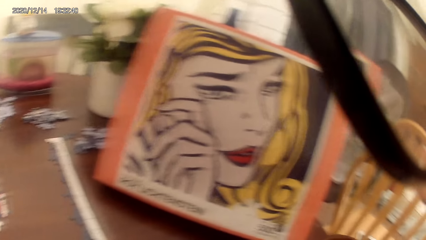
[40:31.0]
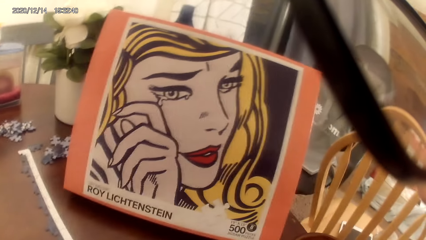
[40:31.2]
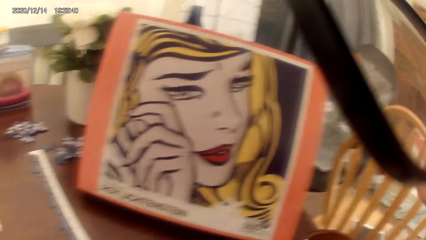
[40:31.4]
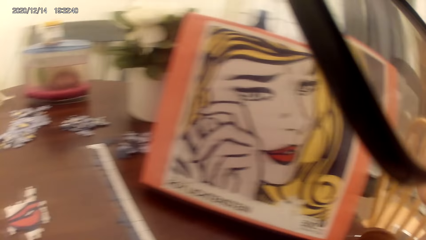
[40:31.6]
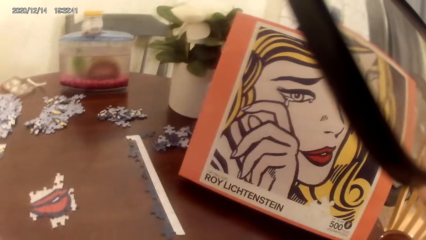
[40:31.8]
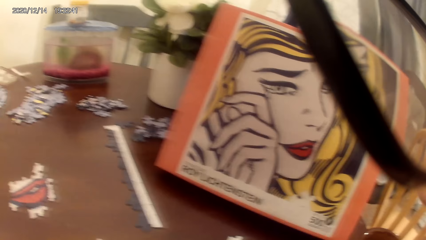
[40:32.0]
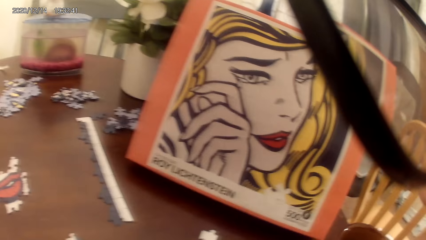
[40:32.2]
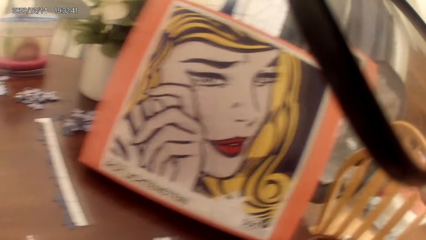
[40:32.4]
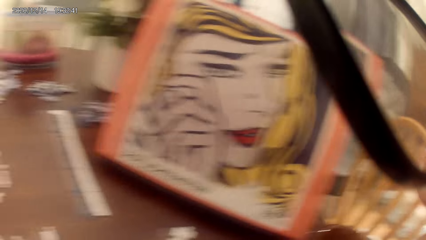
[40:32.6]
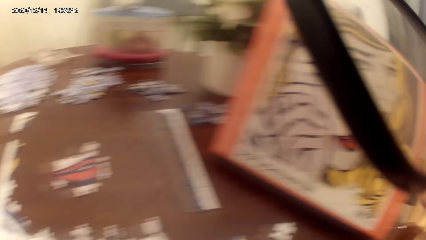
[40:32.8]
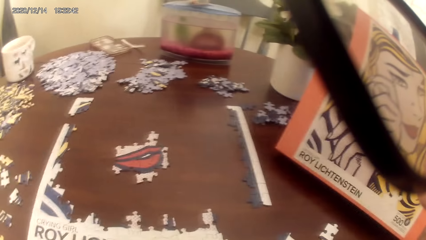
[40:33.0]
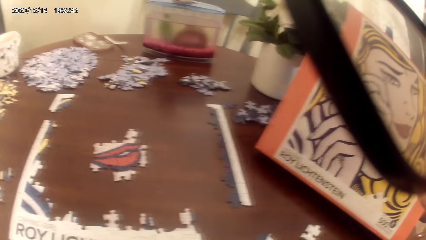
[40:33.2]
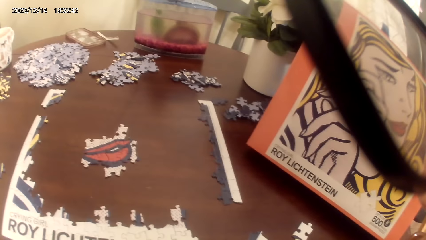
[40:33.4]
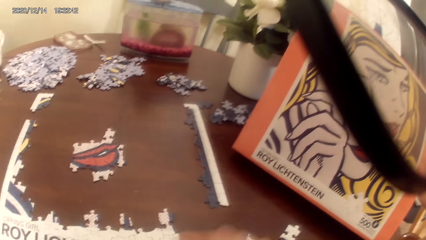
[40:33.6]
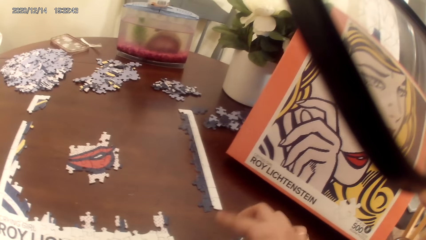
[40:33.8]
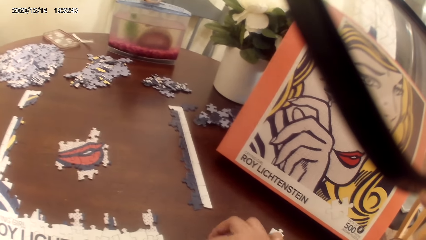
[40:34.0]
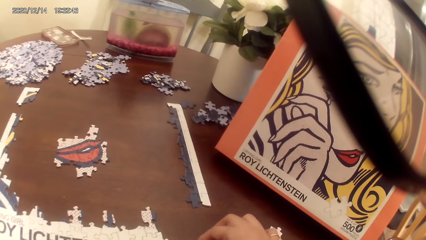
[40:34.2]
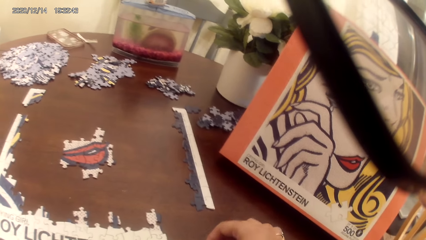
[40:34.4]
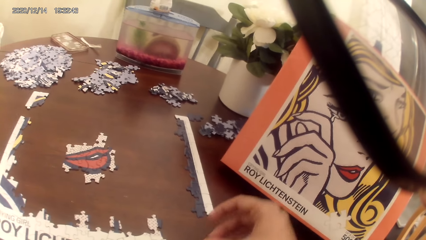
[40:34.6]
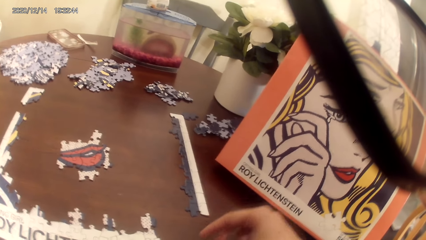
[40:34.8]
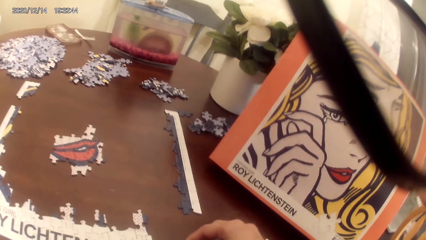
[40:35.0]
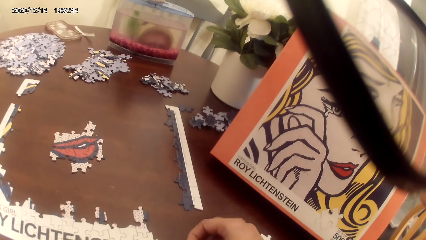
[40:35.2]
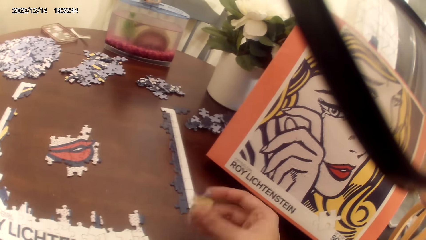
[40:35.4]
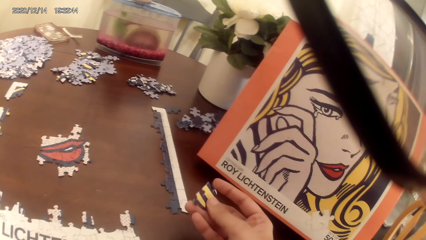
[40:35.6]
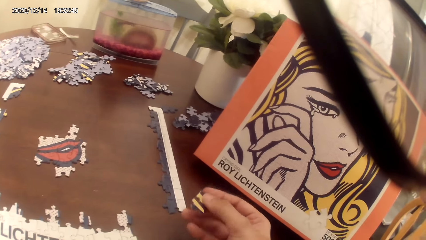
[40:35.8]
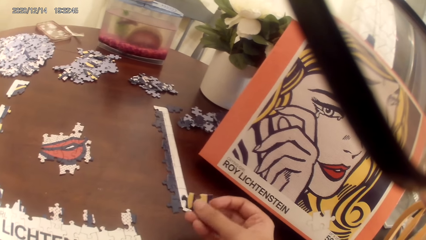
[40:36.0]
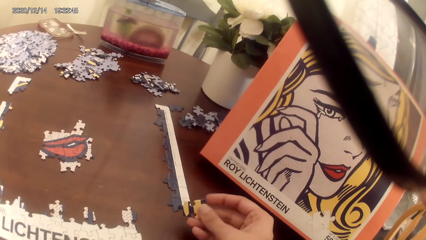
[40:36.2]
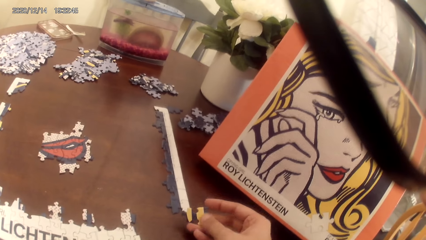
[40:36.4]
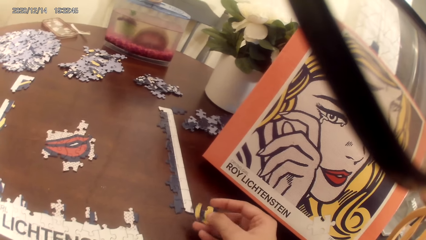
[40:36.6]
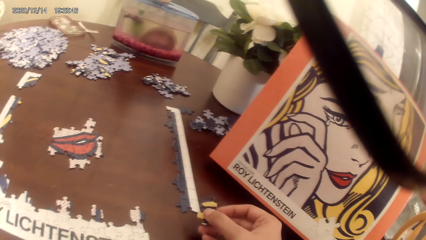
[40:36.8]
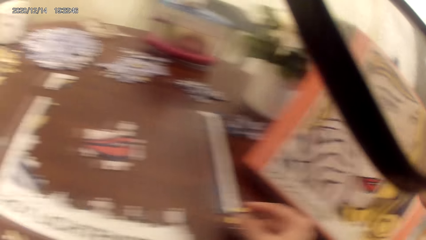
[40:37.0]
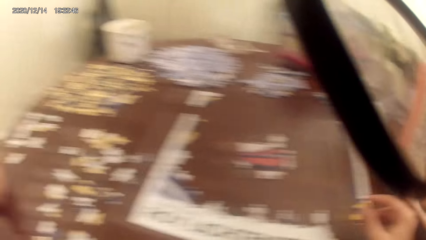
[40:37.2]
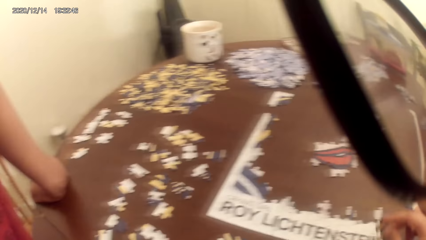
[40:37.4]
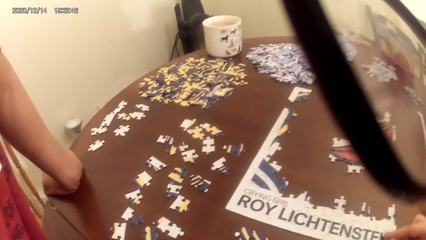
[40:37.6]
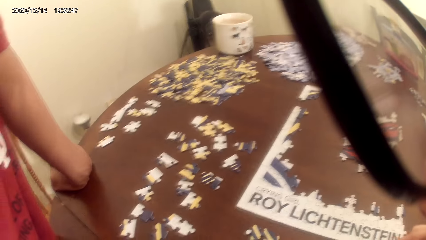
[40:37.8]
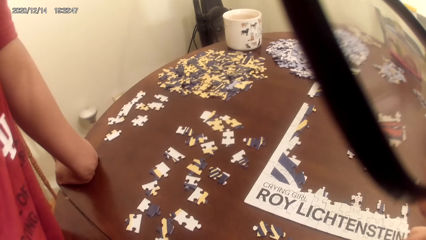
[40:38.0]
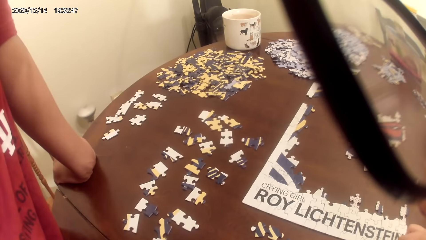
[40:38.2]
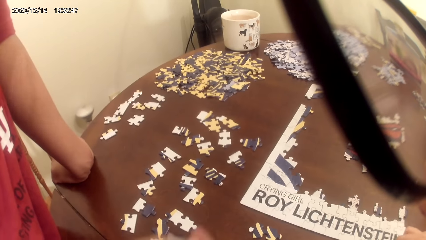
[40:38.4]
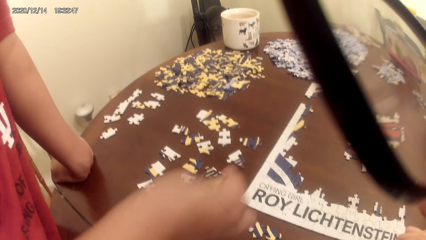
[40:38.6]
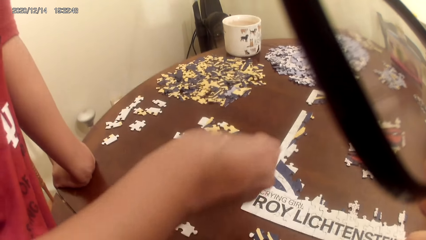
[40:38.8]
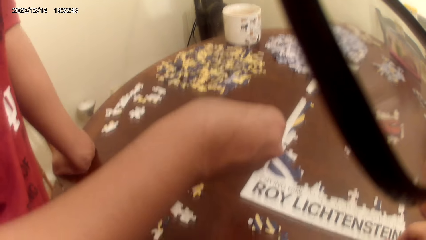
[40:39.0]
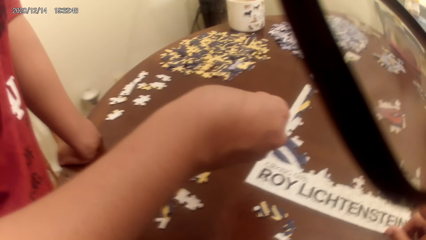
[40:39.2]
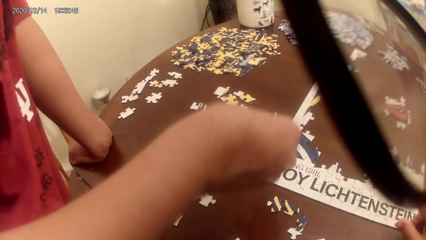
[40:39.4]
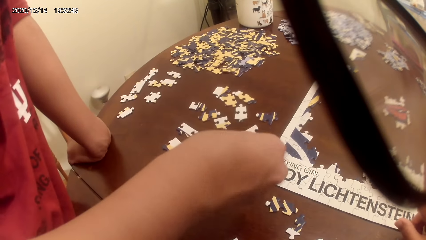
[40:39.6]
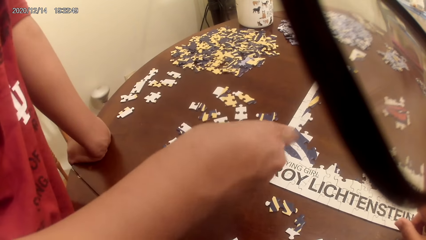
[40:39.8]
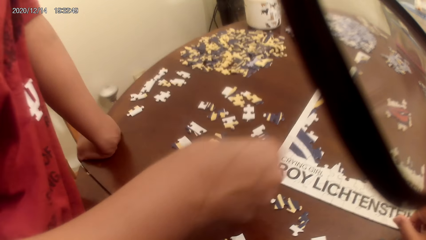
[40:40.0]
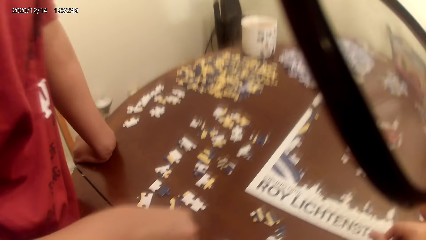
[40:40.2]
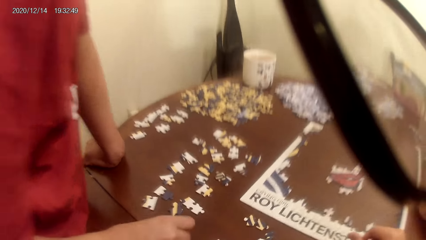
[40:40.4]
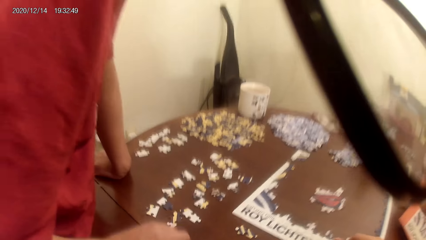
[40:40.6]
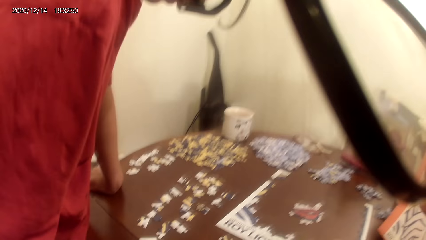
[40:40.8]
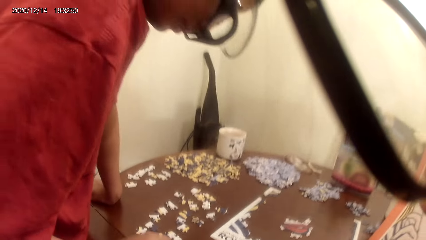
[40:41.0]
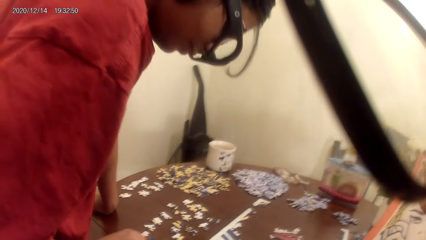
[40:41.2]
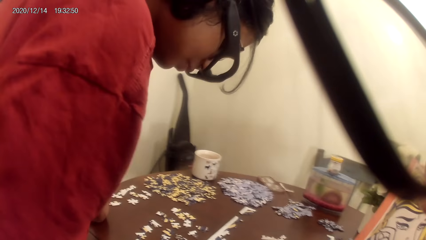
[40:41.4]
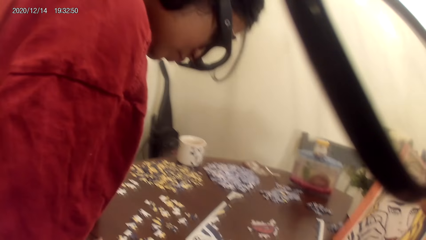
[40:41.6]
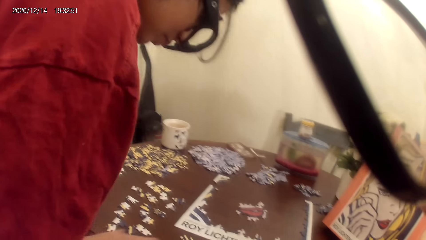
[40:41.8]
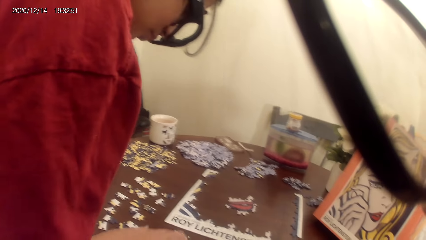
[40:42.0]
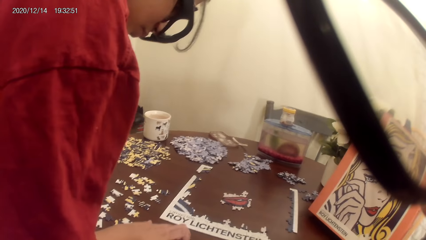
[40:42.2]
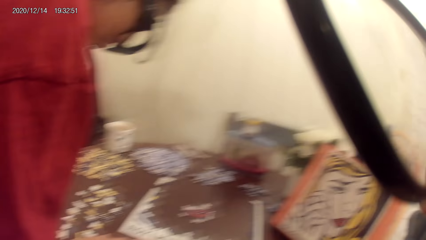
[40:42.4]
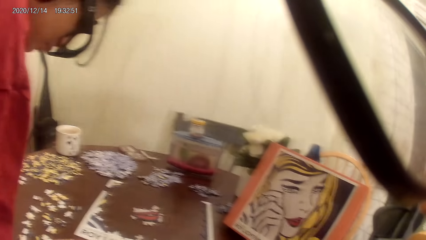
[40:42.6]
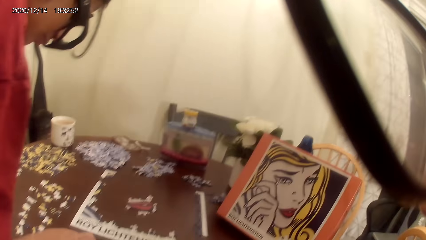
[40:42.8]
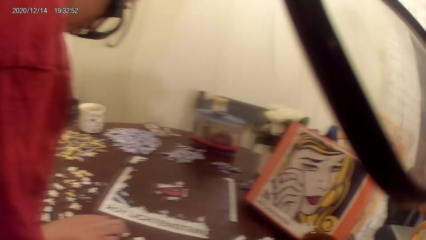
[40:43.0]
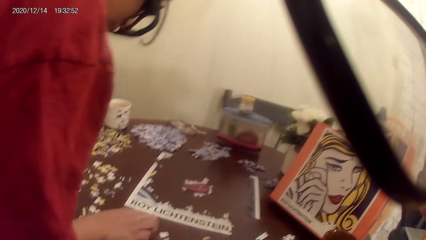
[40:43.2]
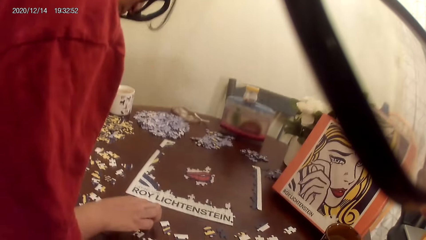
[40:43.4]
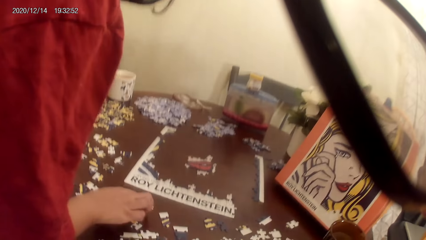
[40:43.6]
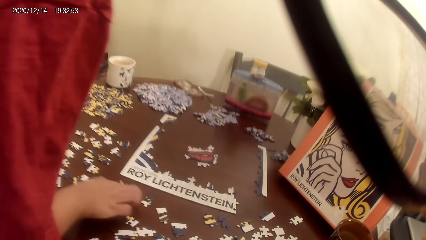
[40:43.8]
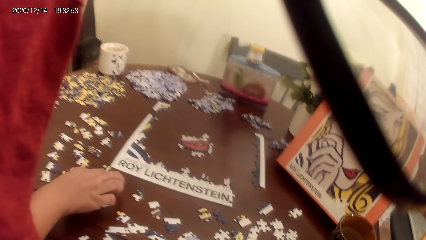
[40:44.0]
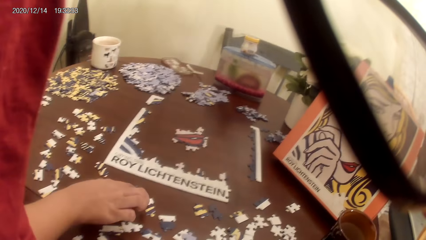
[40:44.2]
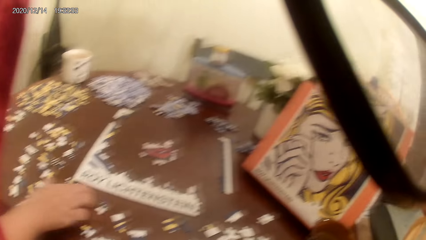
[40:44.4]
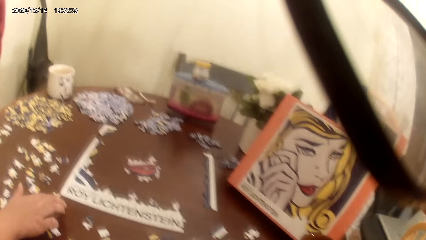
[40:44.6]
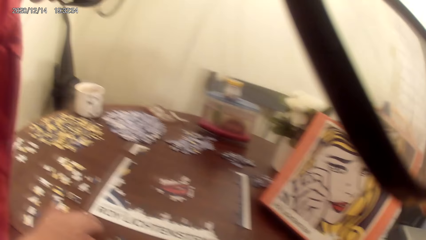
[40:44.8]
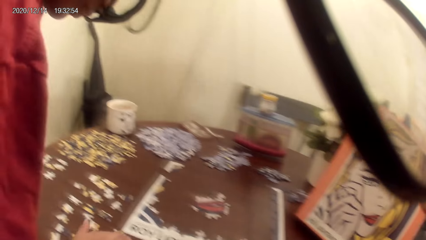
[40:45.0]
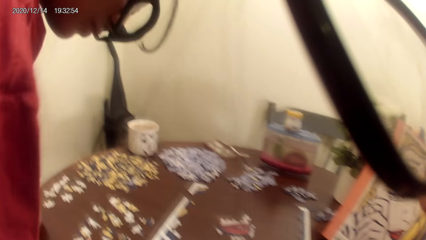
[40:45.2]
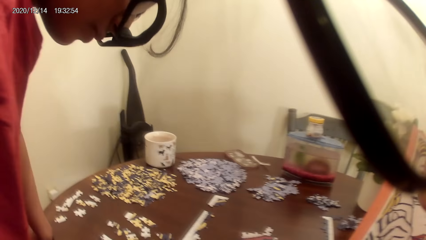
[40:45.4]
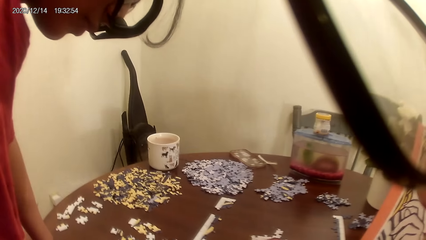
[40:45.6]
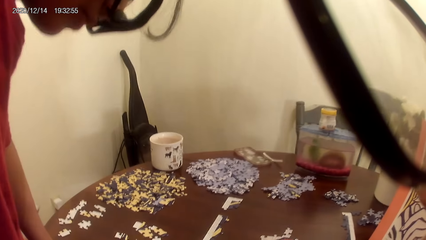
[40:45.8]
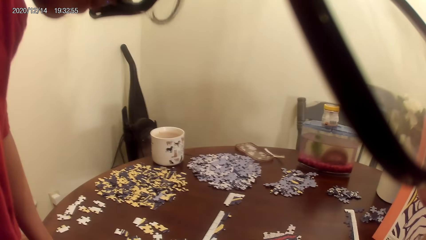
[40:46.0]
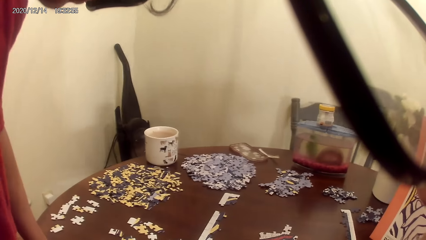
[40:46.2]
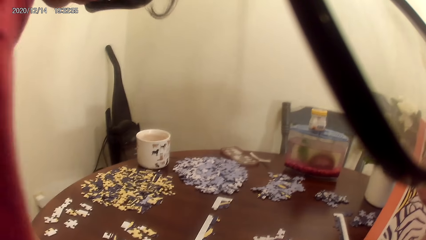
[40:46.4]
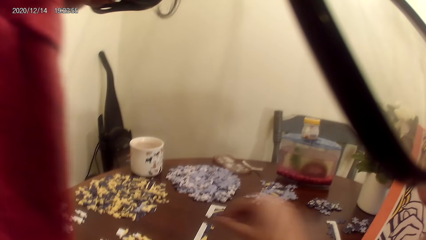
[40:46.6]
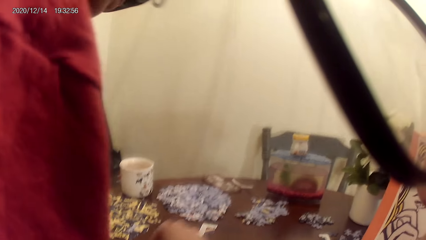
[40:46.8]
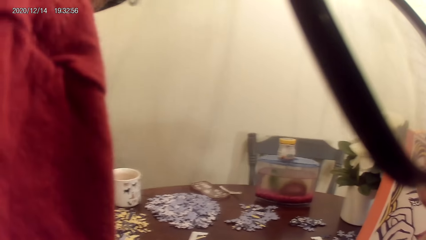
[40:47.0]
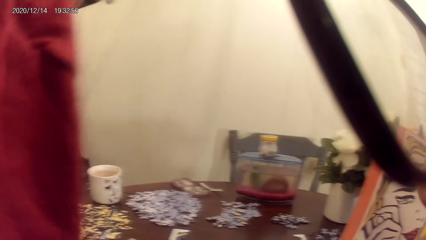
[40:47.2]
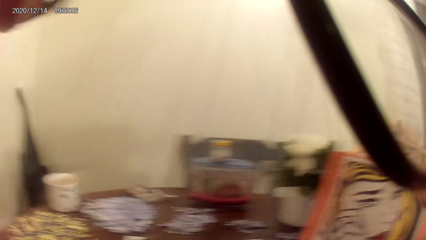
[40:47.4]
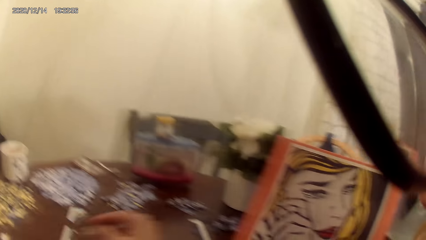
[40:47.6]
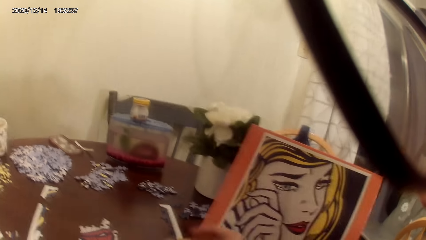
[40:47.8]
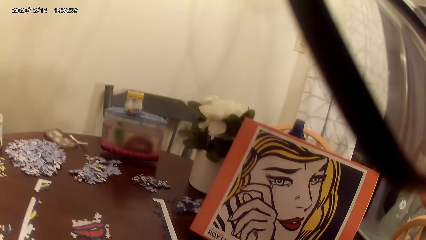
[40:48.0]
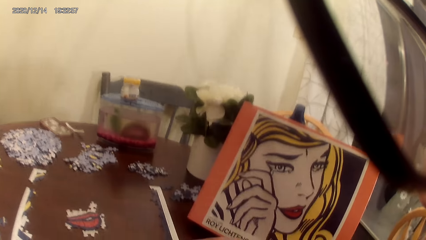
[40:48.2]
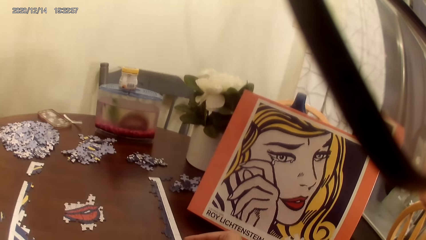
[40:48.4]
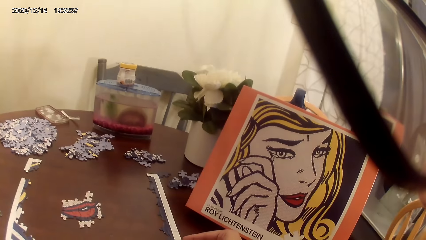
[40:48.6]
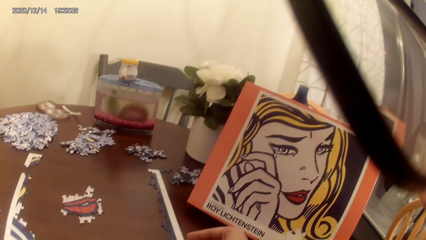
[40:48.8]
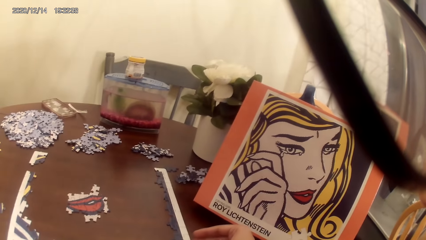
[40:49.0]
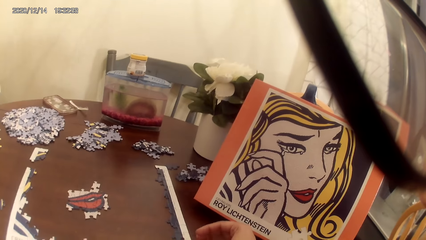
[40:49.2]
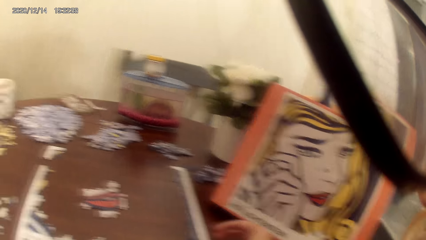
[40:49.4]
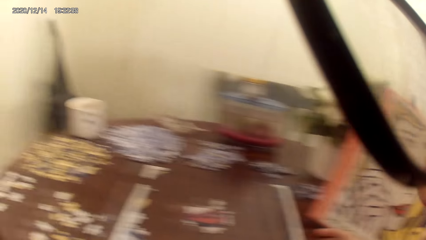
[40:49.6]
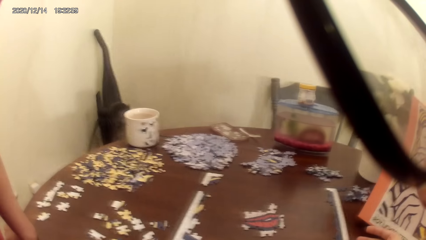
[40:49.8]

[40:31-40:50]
The camera wearer plays a puzzle game with a woman on the table. They look around the table.
